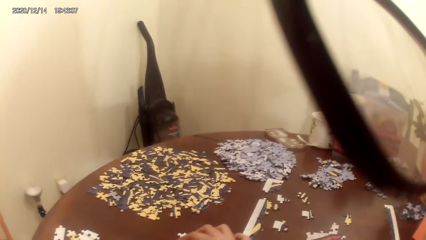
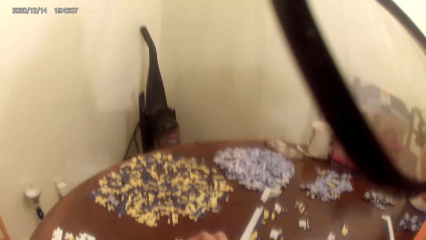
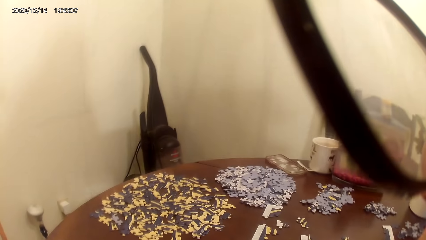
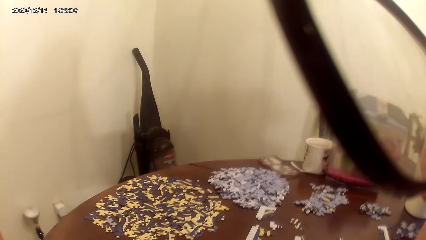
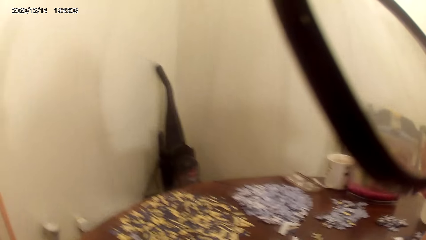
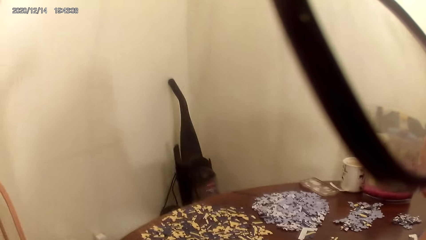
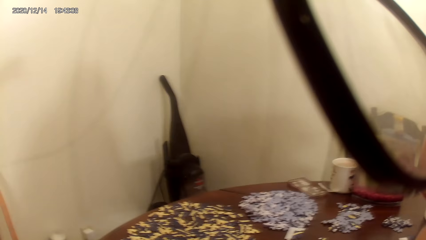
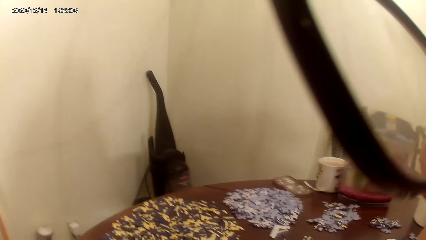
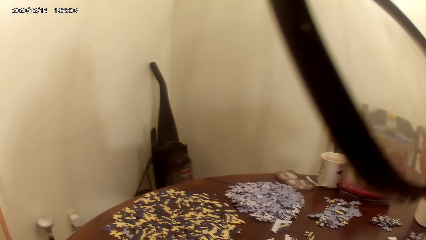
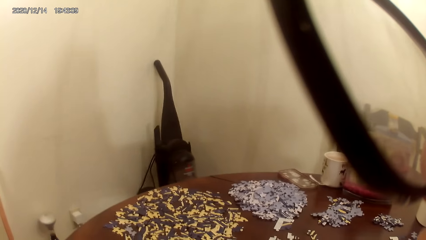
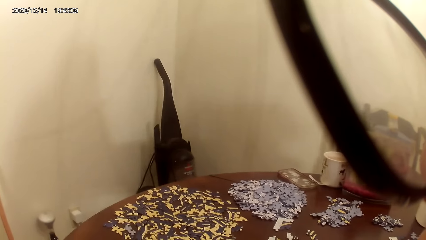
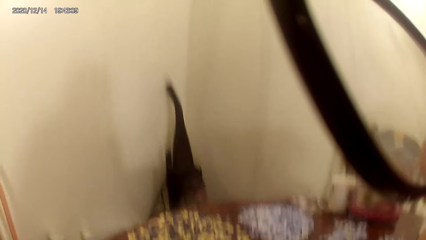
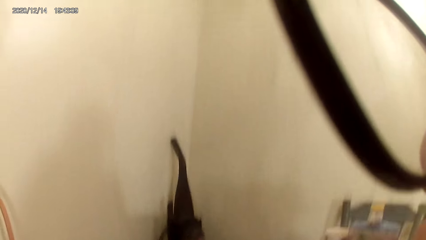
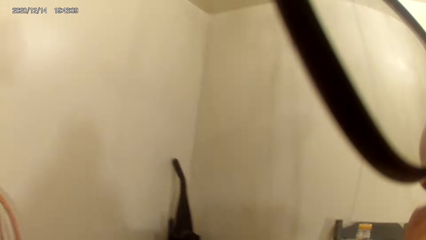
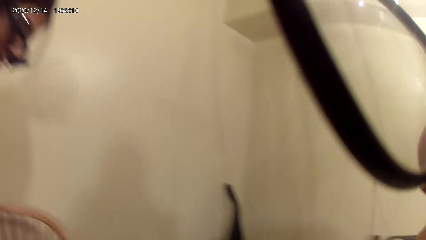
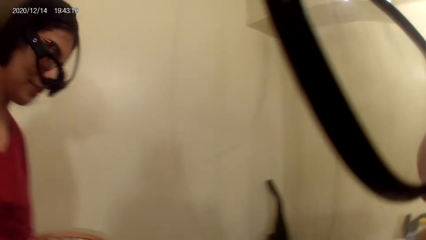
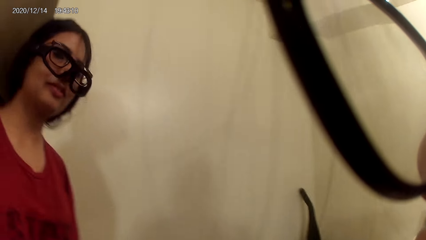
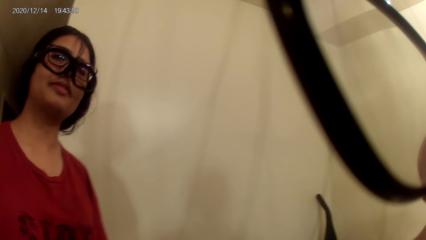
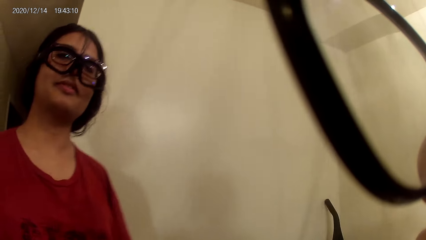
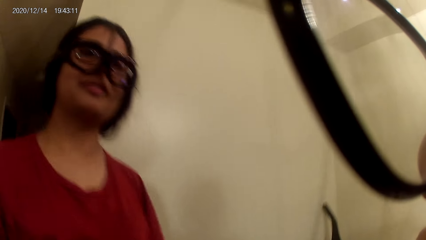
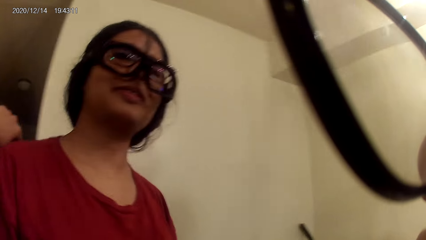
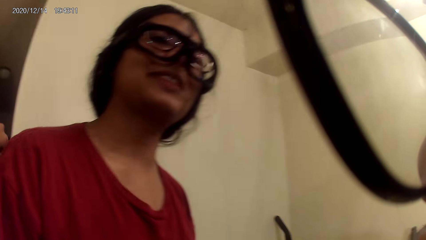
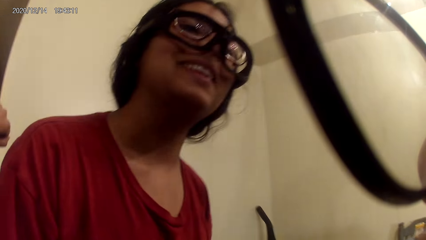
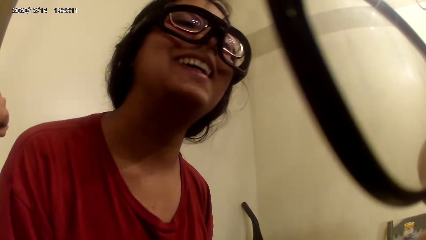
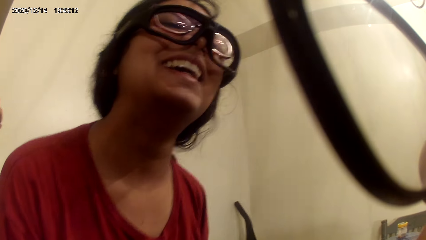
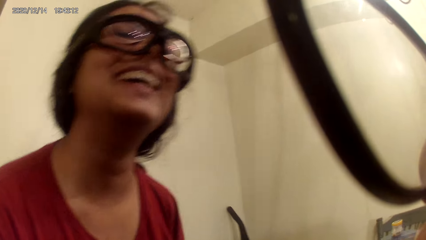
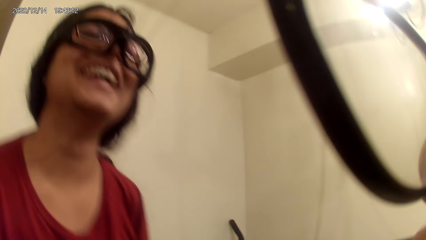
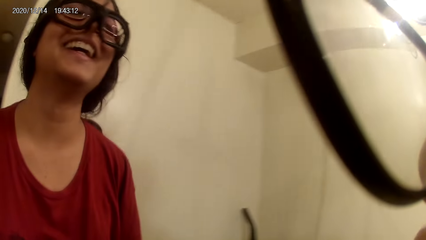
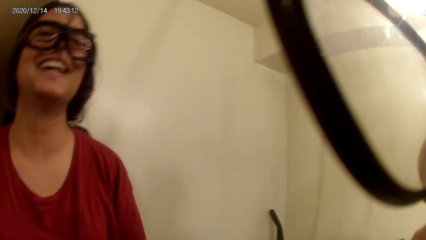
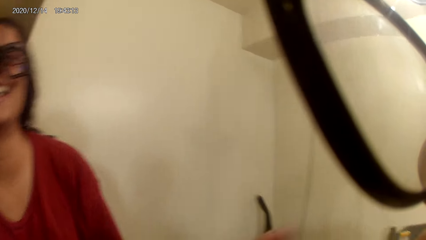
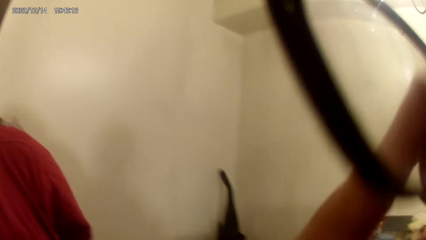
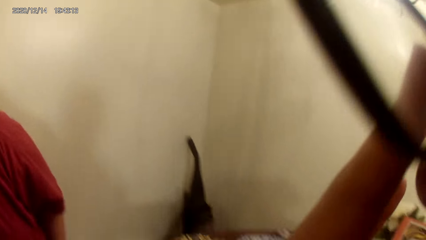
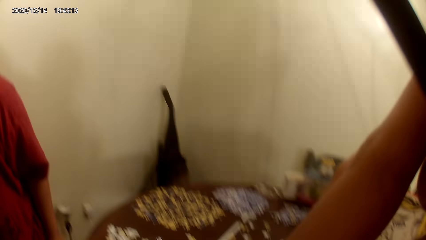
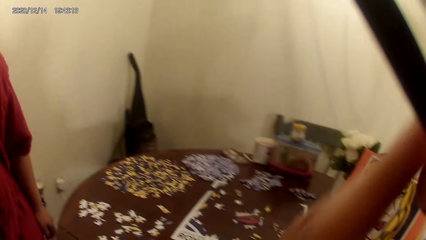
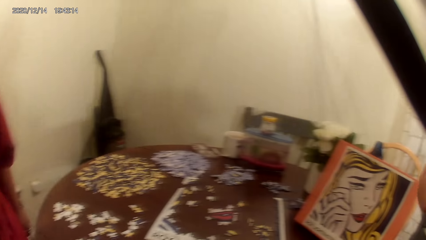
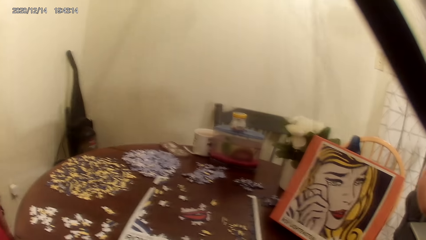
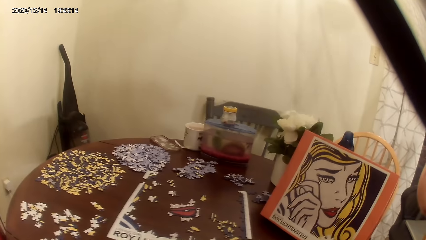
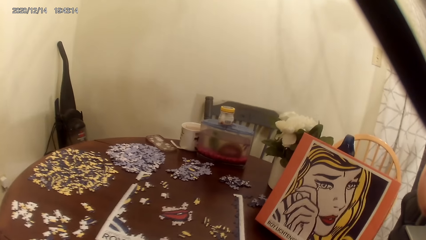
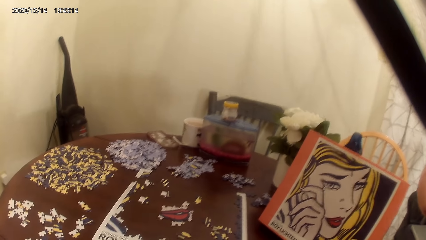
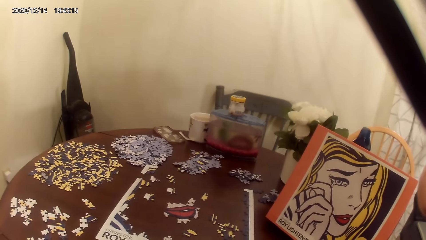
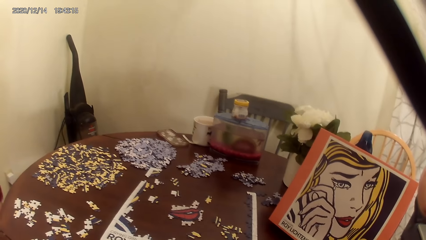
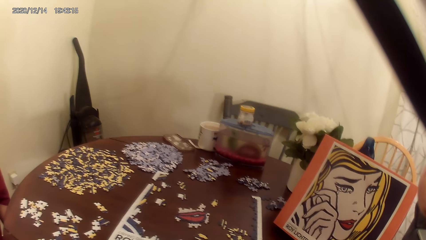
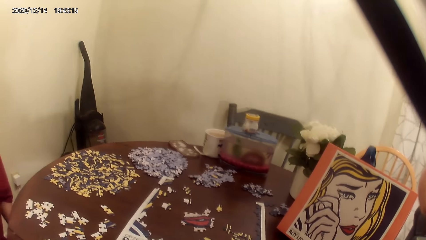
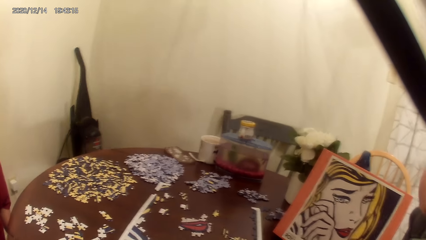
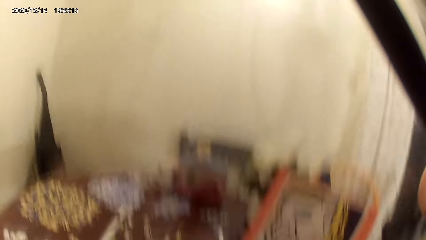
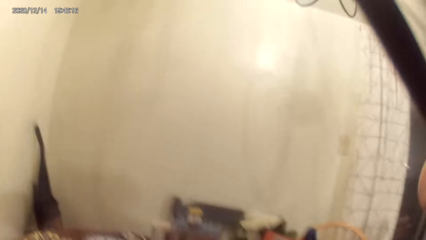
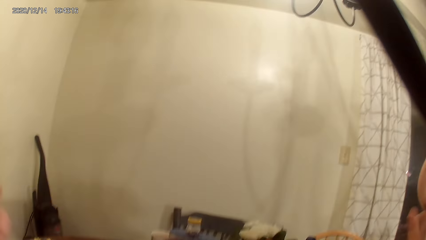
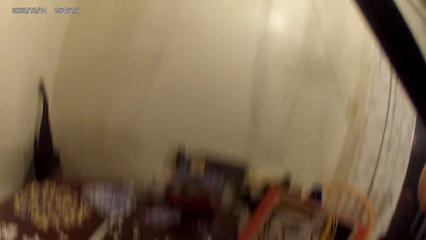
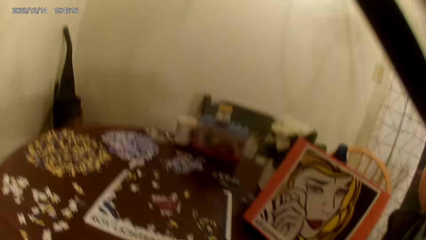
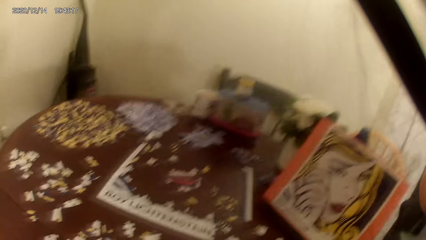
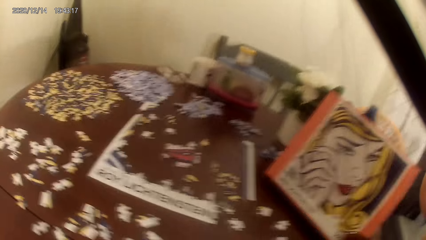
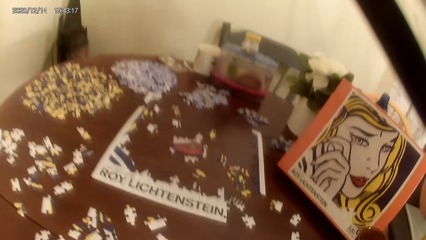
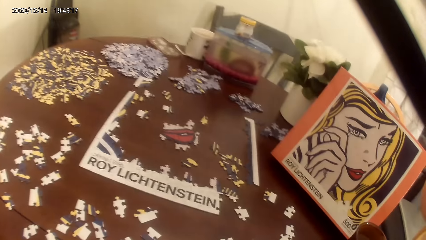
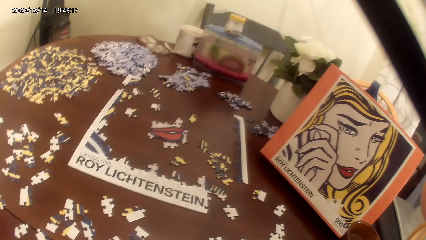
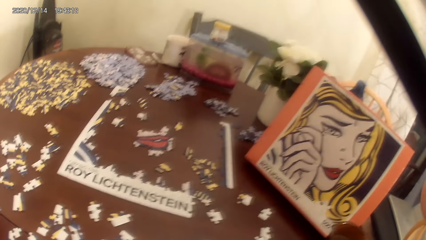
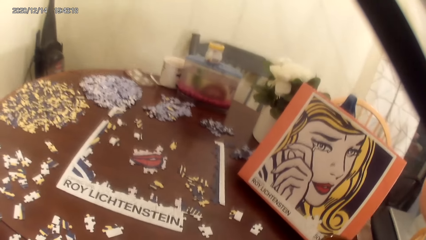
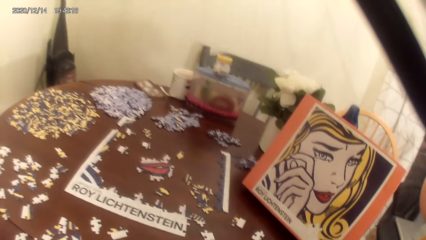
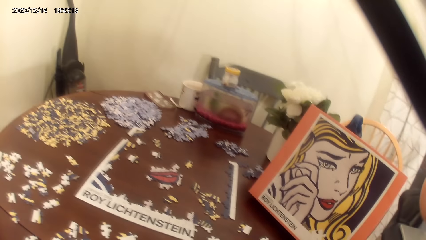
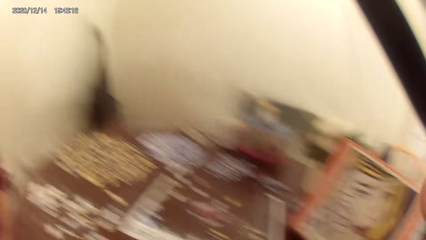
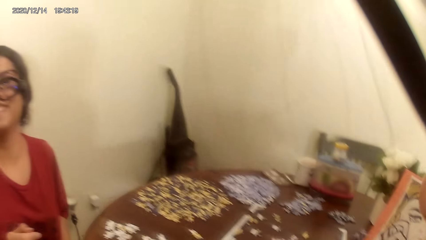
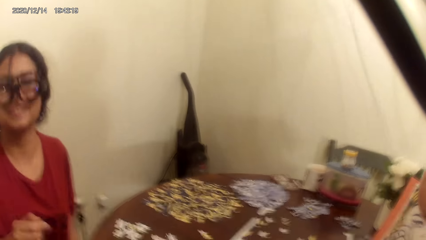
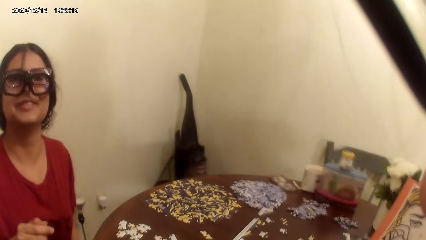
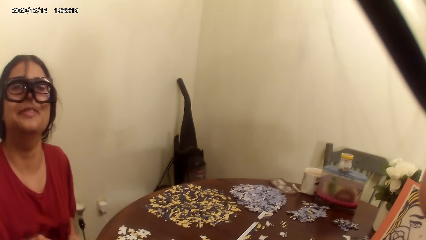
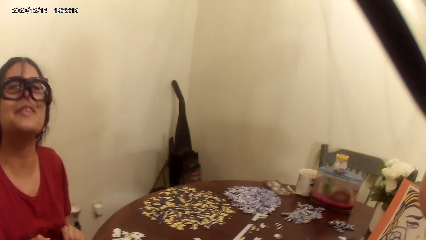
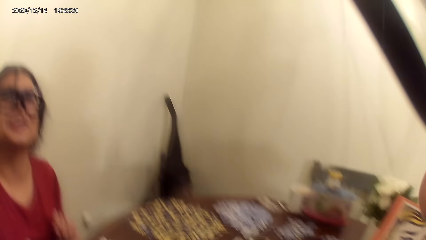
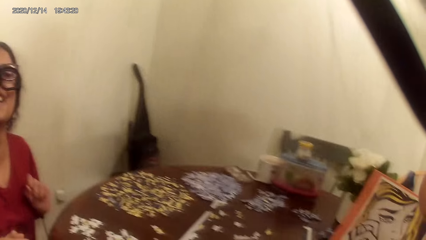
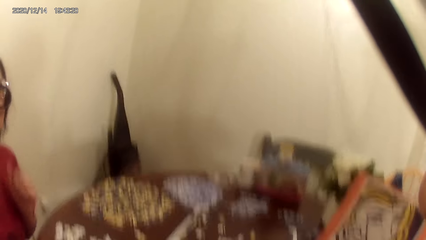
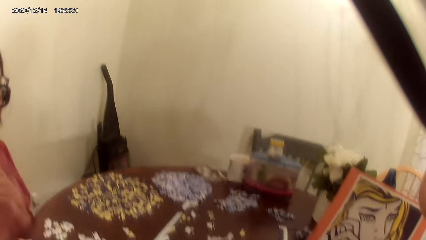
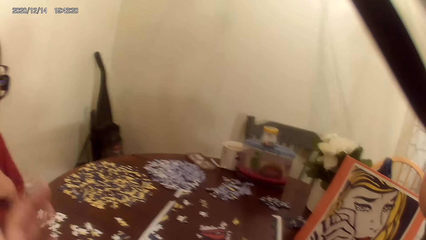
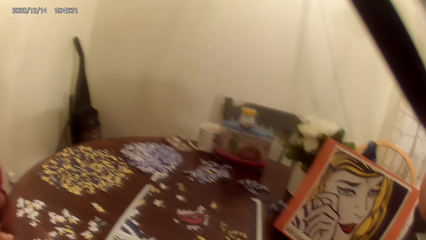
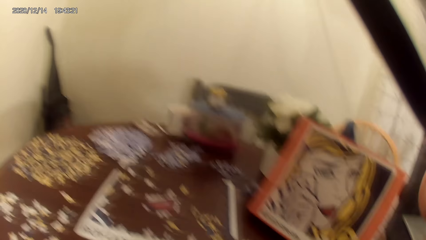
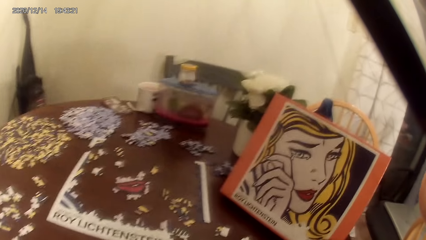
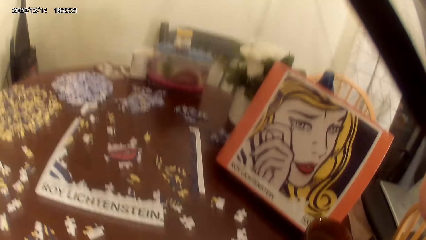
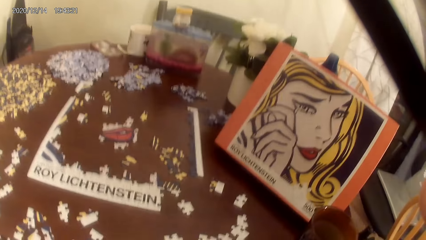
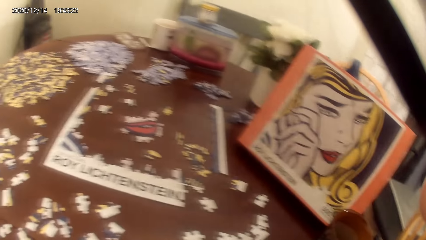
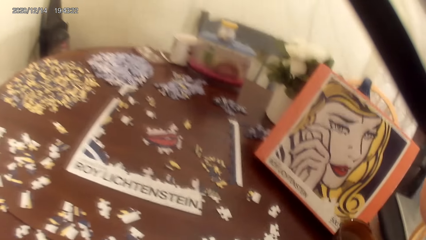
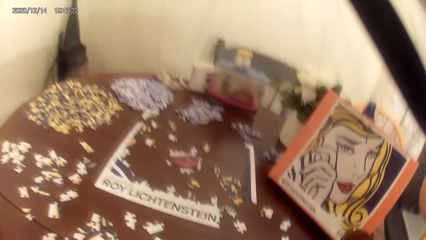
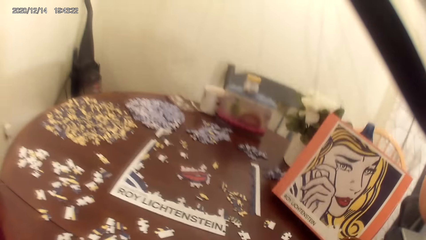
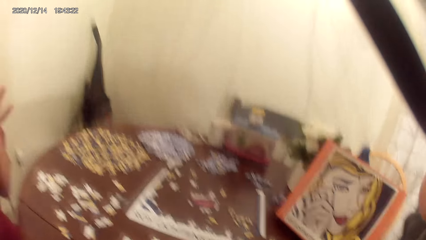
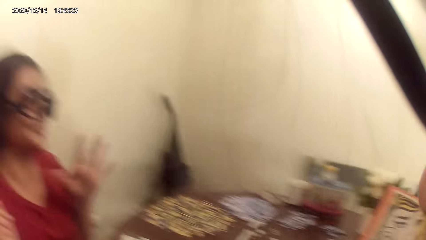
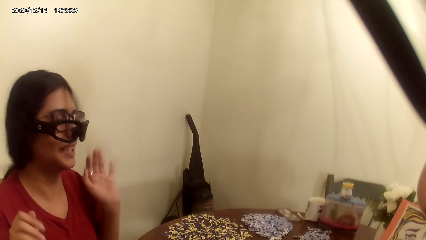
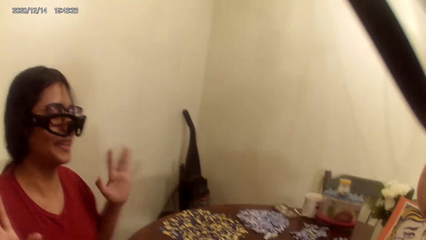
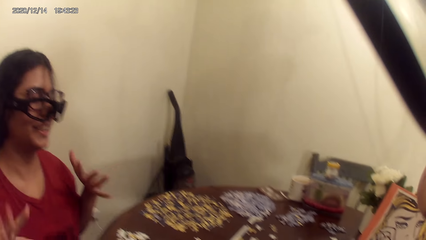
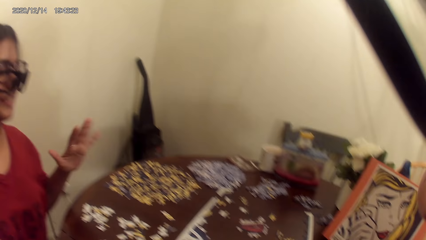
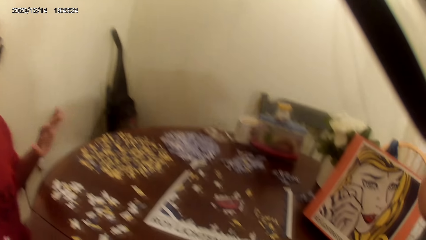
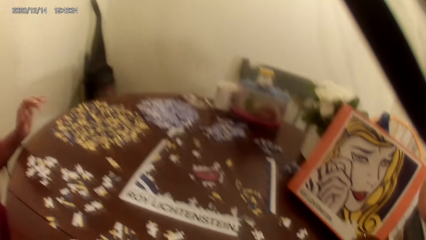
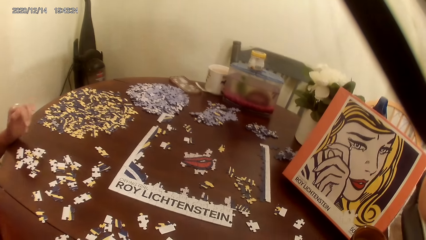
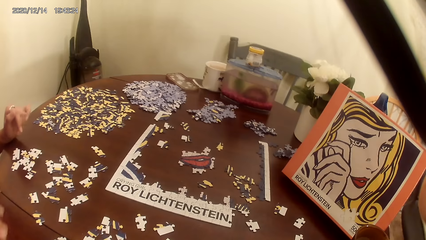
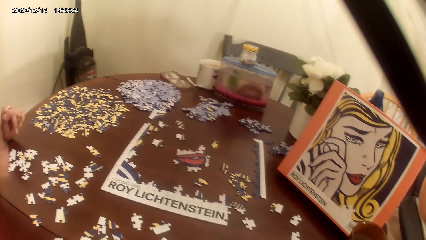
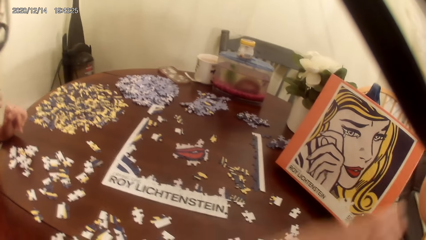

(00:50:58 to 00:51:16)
The camera wearer looks around and talks with a lady. The lady talks and laughs. The camera wearer raises hand, looks around, and talks with the lady. They talk with the lady again, look around, and lower the hand. They talk with the lady. The lady moves hands. The camera wearer looks around.
